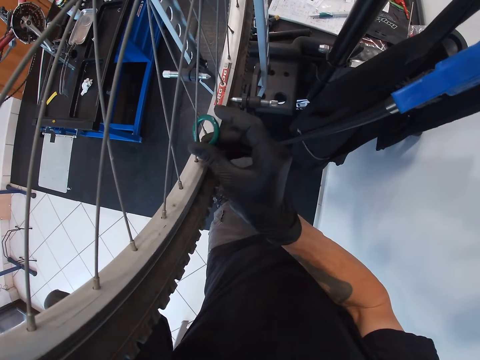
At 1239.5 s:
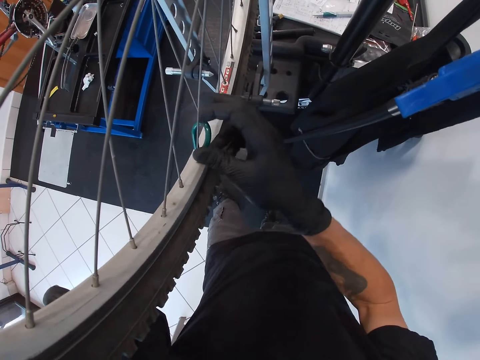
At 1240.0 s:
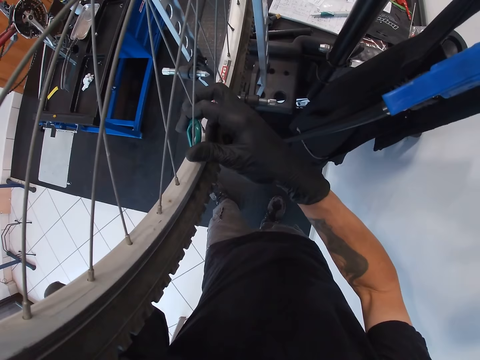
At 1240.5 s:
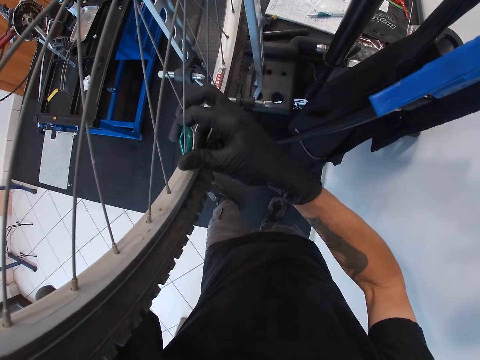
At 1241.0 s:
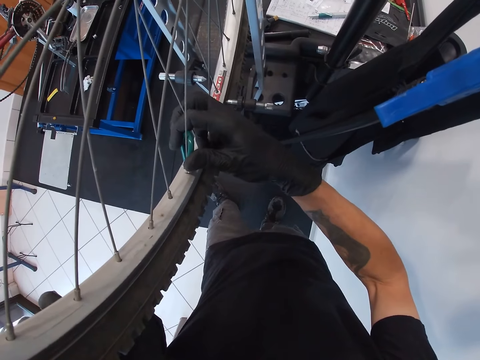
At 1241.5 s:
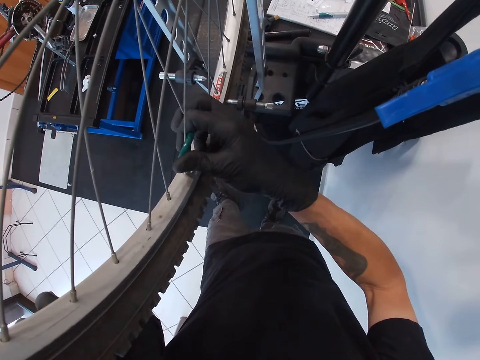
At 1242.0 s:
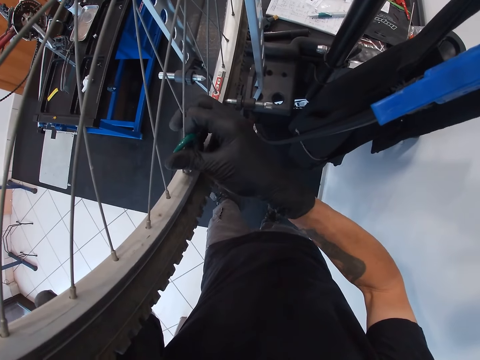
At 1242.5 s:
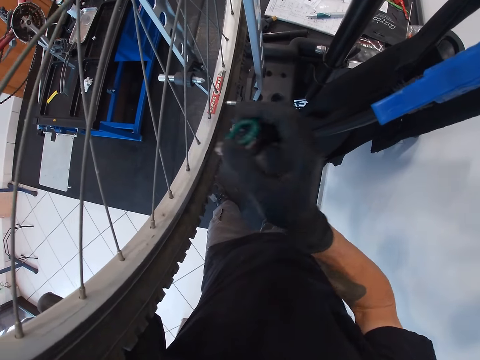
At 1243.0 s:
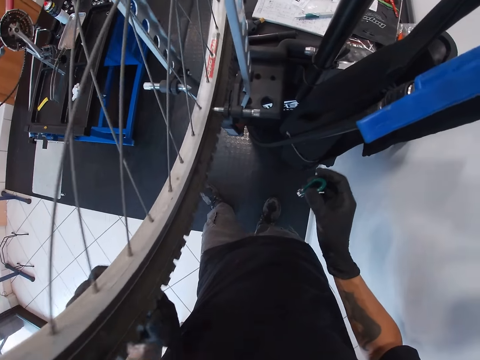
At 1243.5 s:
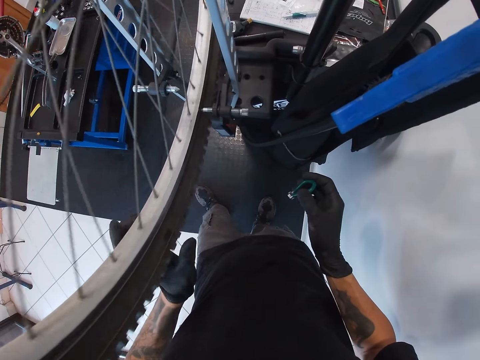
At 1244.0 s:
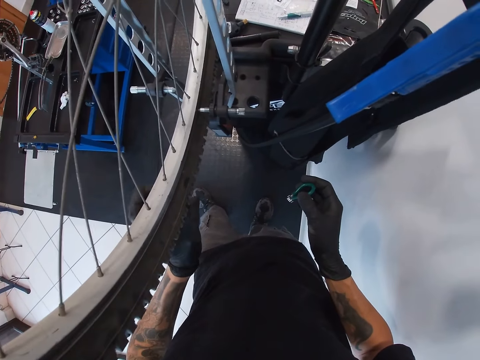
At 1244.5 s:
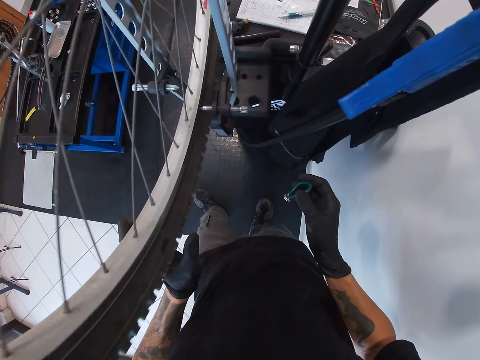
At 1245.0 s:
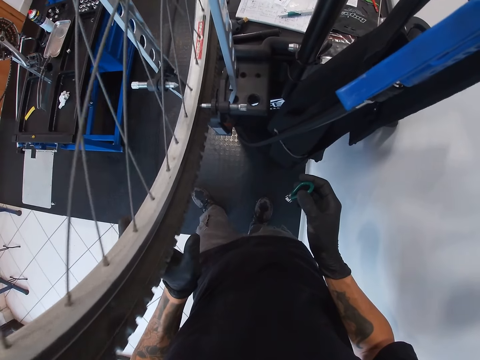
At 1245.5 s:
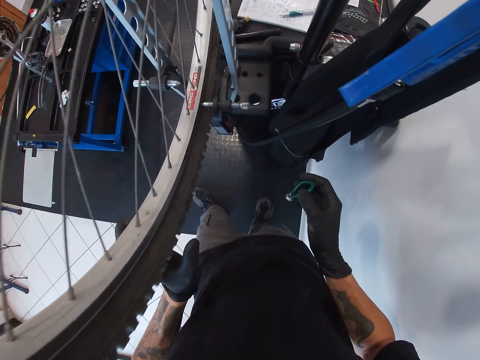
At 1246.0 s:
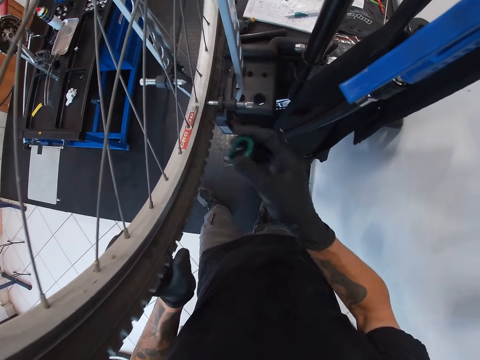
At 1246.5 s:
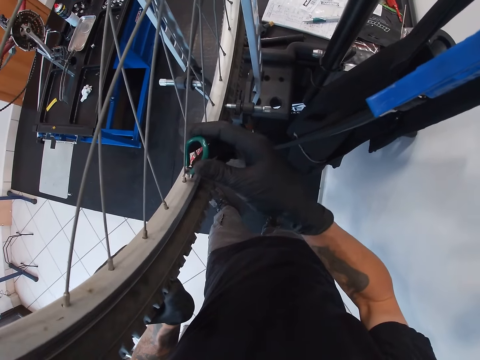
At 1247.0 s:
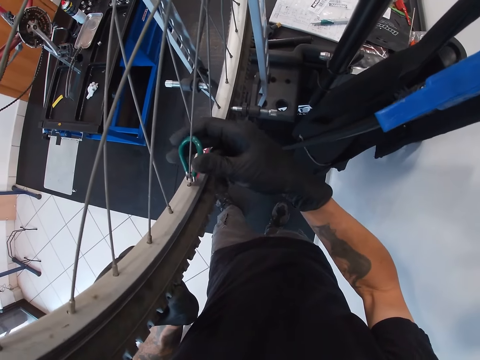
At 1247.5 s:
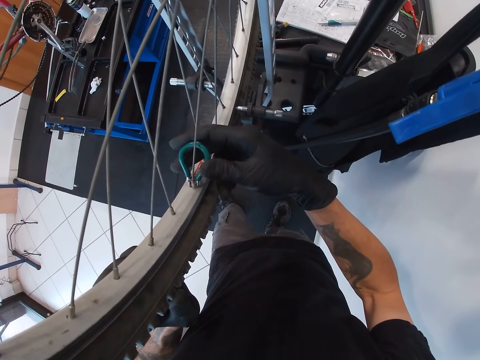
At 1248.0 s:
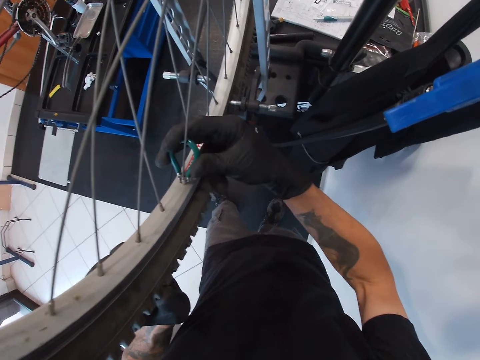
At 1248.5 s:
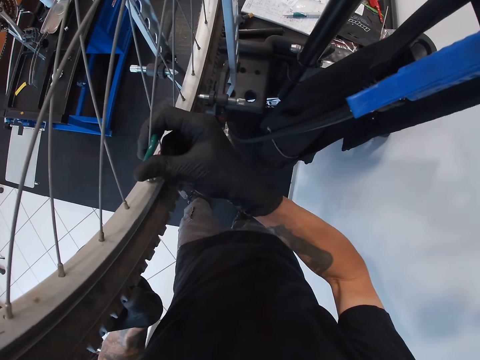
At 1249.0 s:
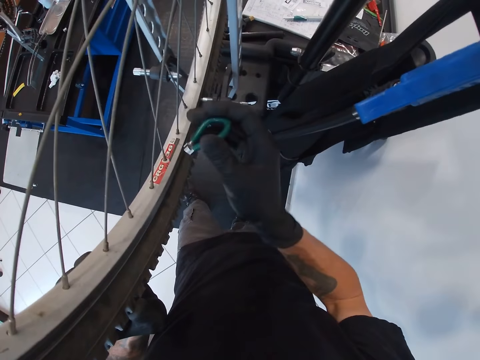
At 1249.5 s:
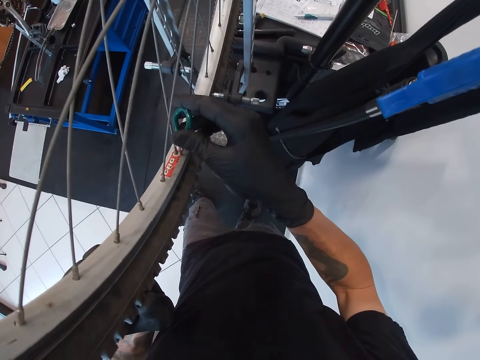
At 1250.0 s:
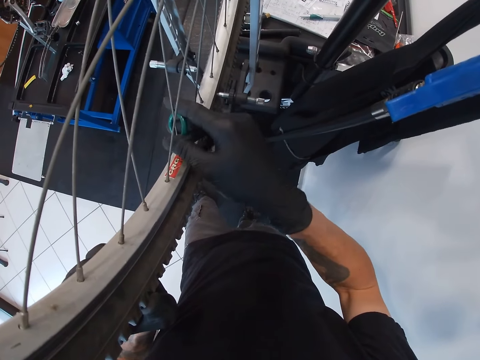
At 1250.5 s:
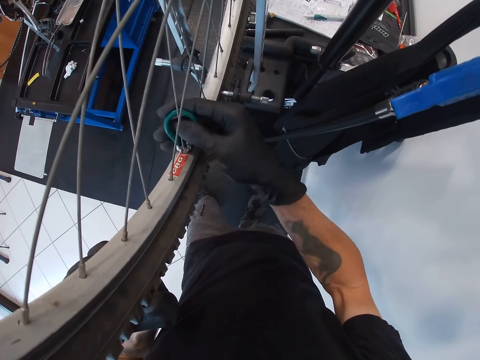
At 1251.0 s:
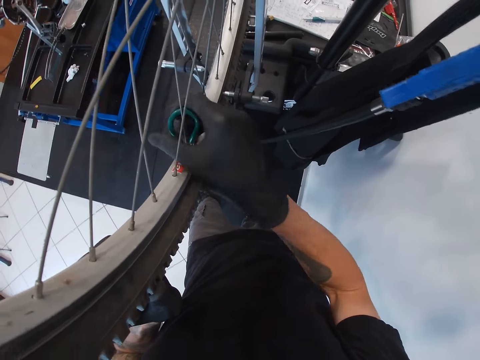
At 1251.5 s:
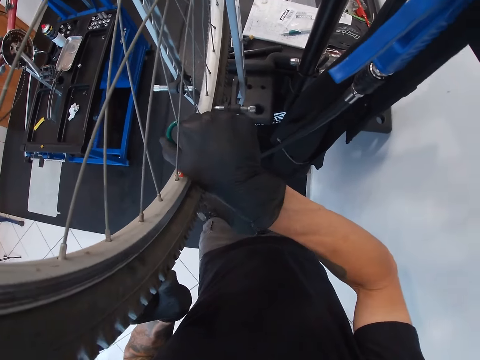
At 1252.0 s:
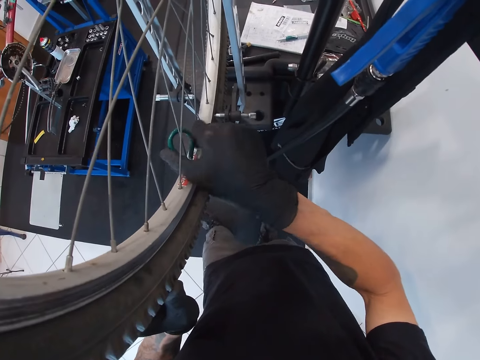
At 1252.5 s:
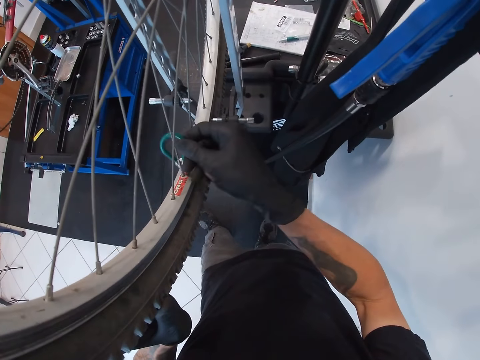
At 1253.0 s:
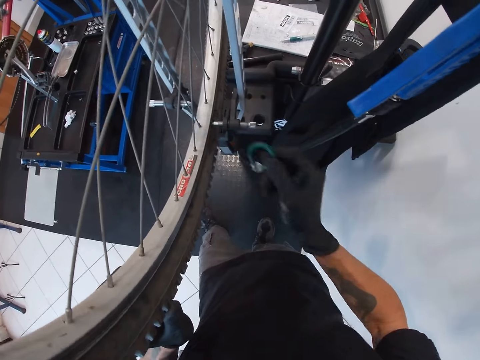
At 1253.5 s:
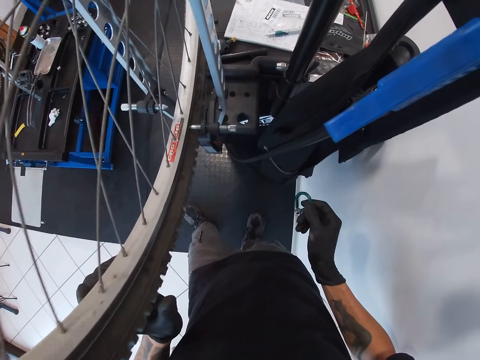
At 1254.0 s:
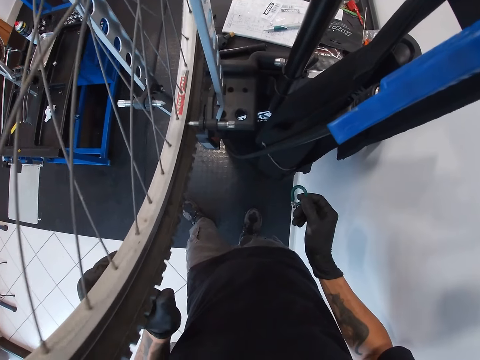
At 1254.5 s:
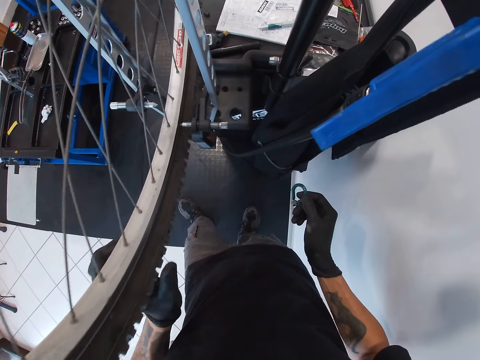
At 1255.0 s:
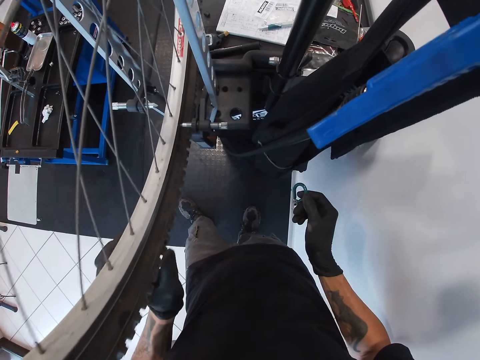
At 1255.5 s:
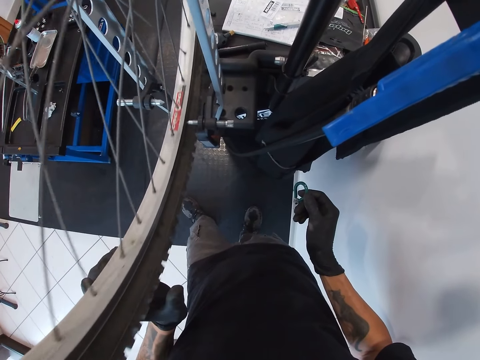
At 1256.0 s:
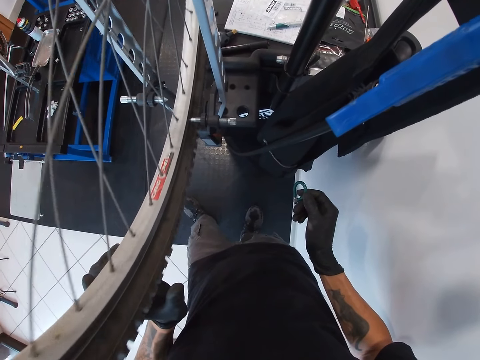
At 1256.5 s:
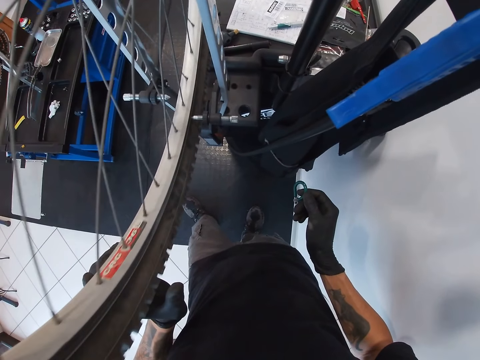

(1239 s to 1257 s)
The camera wearer turns a spoke nipple with the wrench in his right hand. He rolls the tyre with his left hand. He turns a spoke nipple with the wrench in his right hand. He inserts the spoke wrench on the spoke hub. He turns a spoke nipple with the wrench in his right hand. He removes the spoke wrench from the spoke hub. He rolls the tyre with his left hand.

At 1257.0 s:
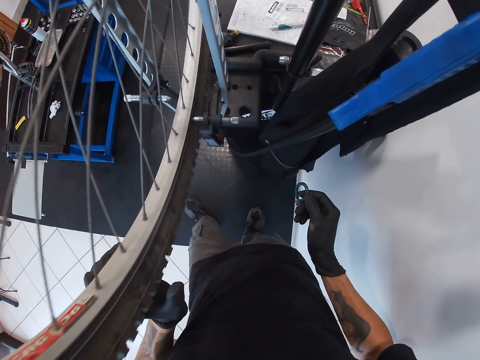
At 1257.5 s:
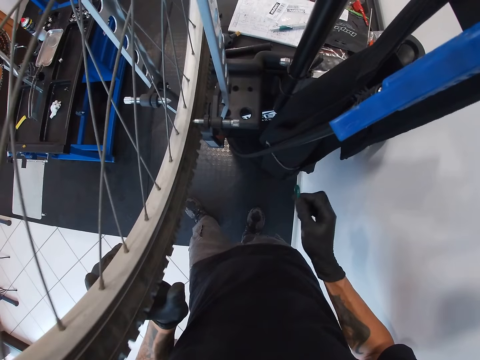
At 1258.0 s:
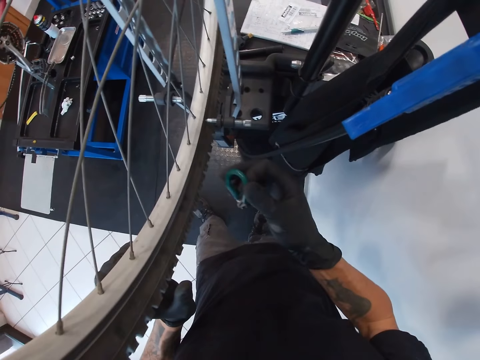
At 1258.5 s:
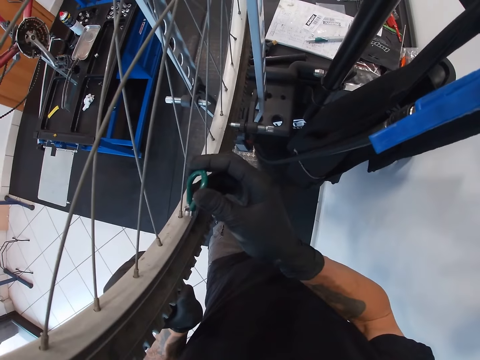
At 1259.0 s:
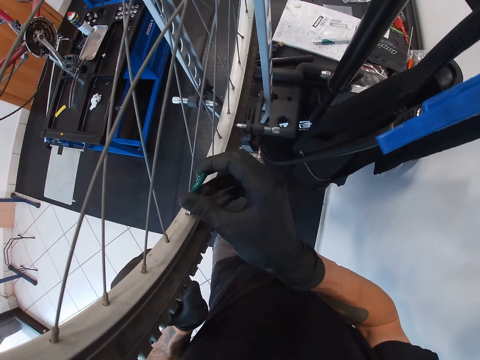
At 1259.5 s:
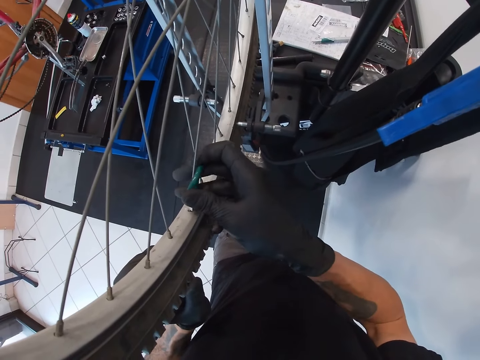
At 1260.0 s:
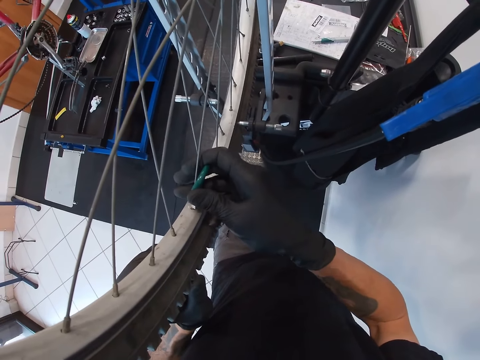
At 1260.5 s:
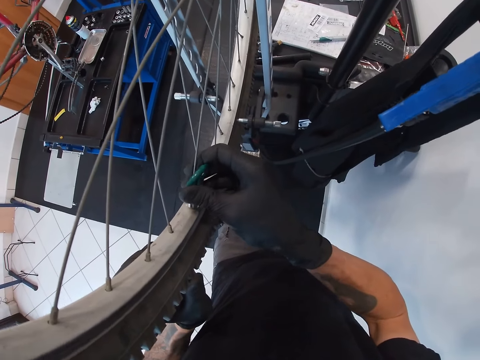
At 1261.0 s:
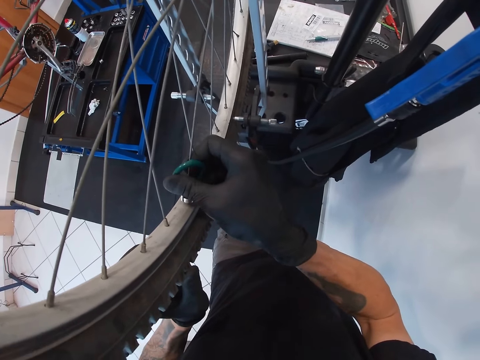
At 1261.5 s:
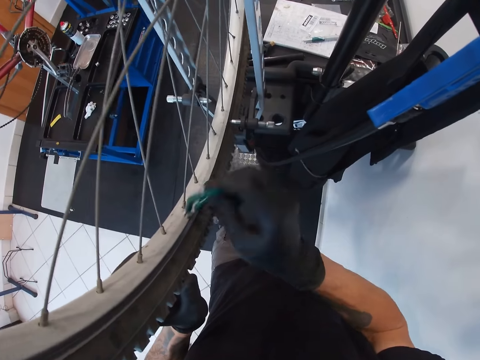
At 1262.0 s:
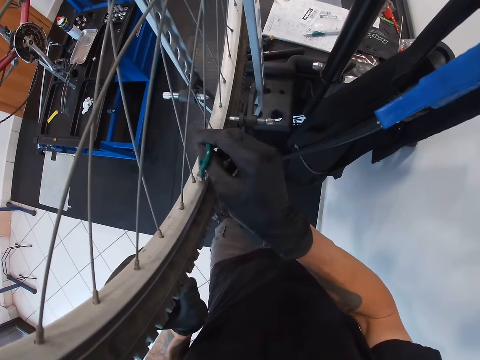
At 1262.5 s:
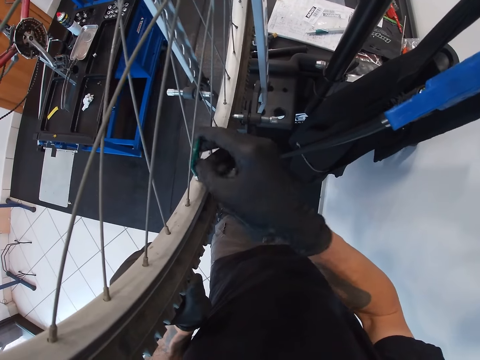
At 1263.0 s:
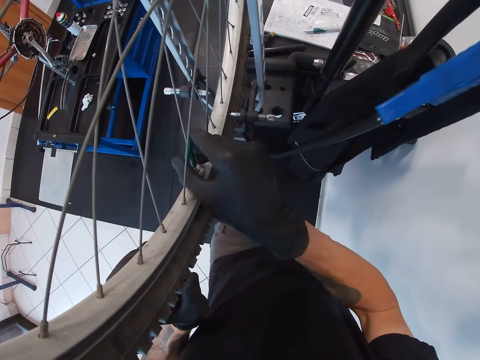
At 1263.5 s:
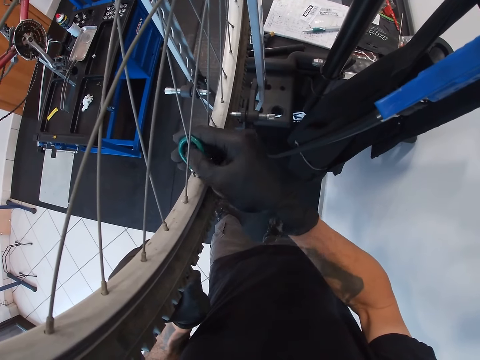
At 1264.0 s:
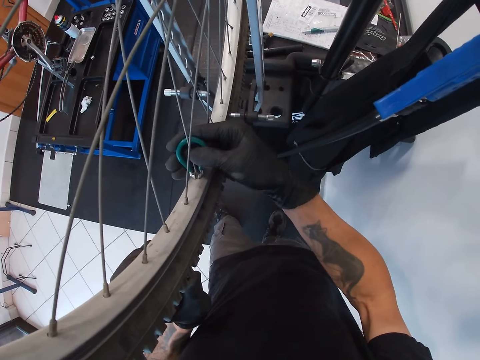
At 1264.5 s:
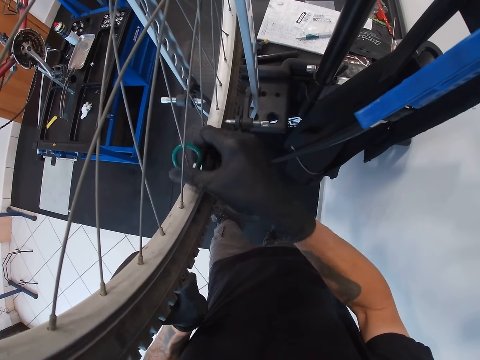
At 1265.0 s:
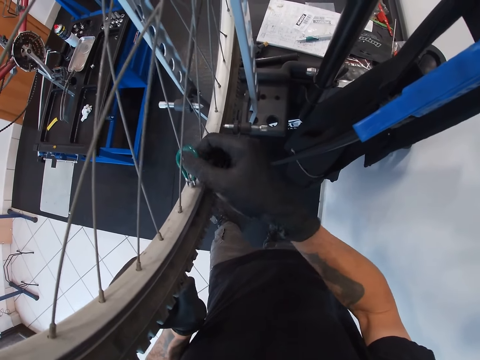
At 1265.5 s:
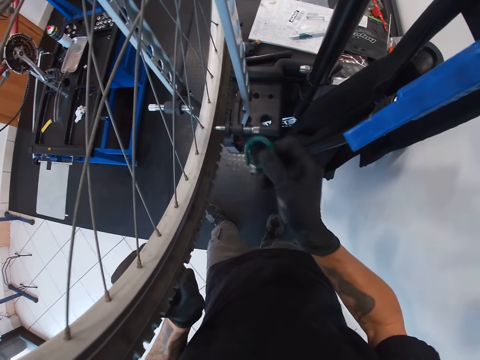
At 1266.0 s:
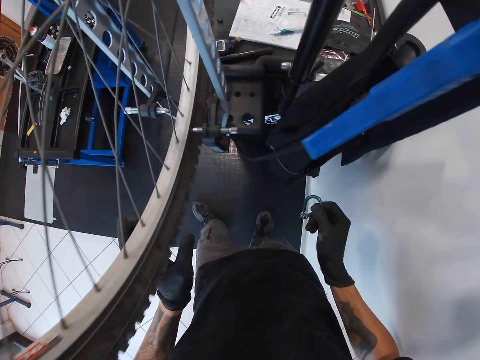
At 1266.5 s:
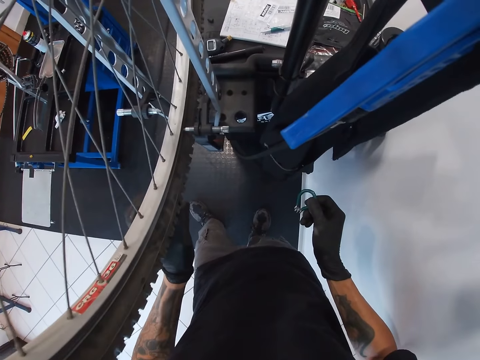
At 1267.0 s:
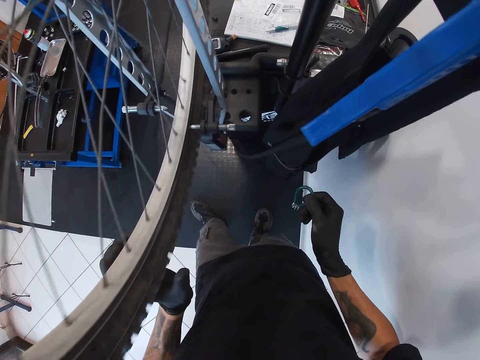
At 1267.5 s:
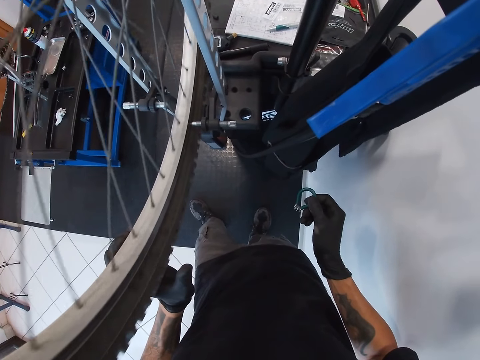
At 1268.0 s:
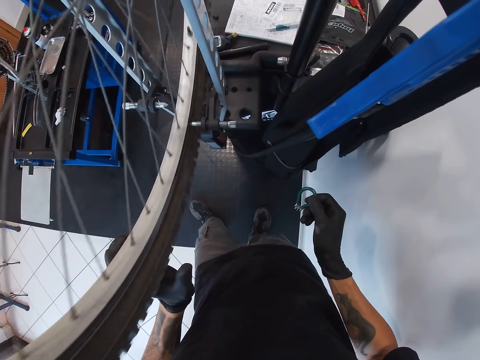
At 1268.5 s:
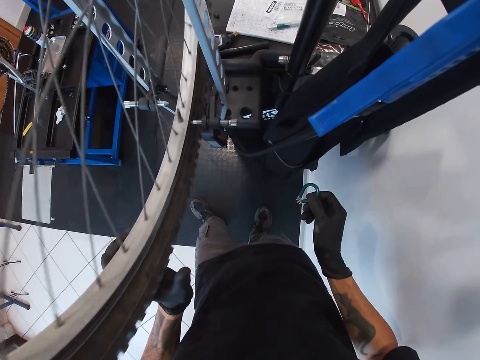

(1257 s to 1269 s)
The camera wearer lifts the spoke wrench. He turns a spoke nipple with the wrench in his right hand. He inserts the spoke wrench on the spoke hub. He removes the spoke wrench from the spoke hub. He turns a spoke nipple with the wrench in his right hand again. He inserts the spoke wrench on the spoke hub. He rolls the tyre of the bicycle with his left hand.
